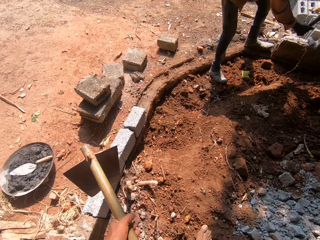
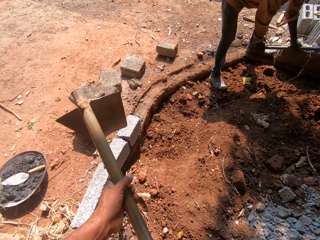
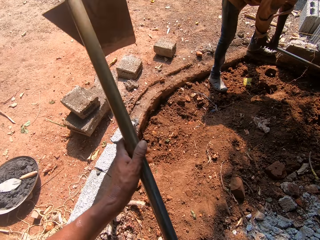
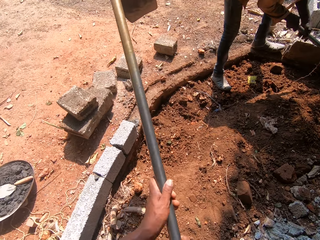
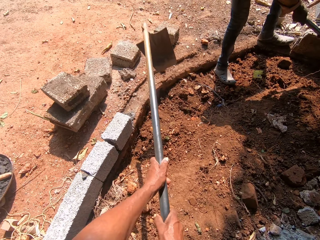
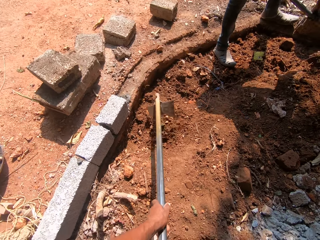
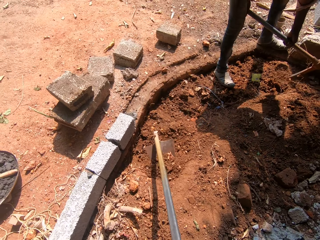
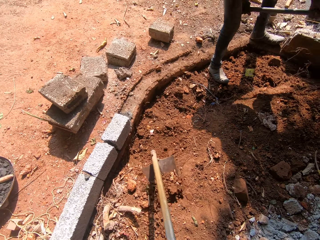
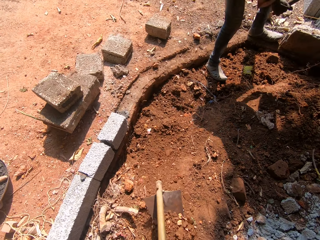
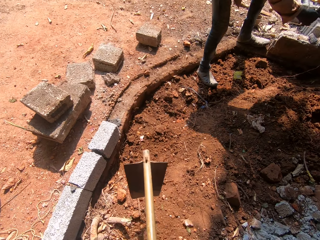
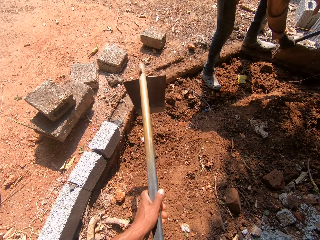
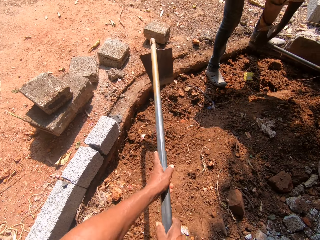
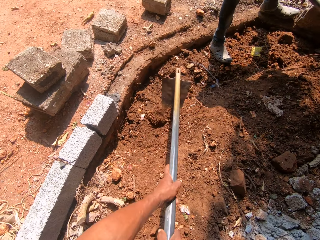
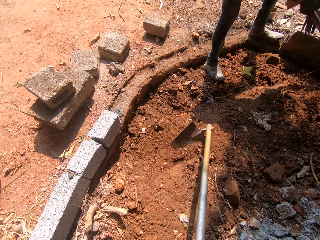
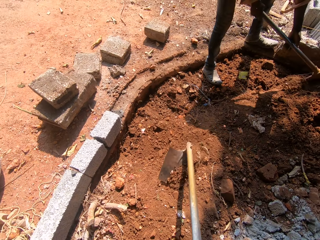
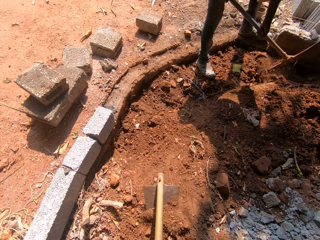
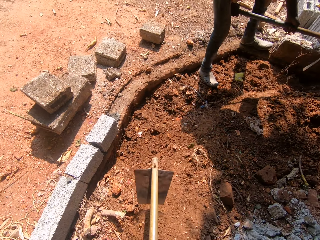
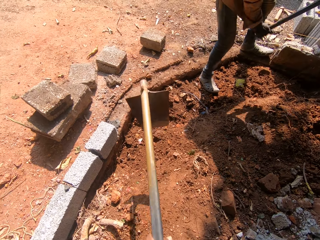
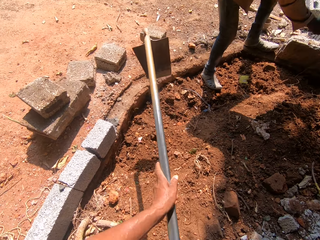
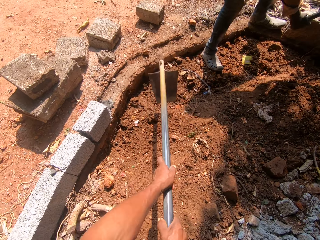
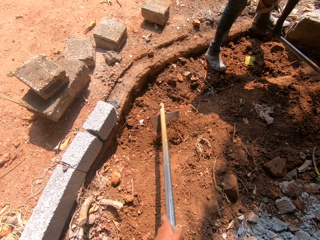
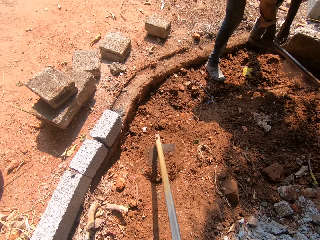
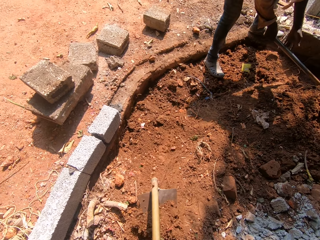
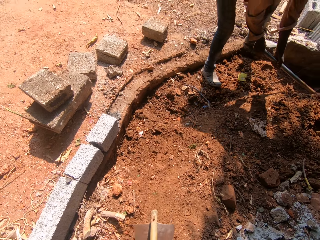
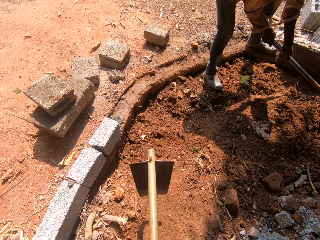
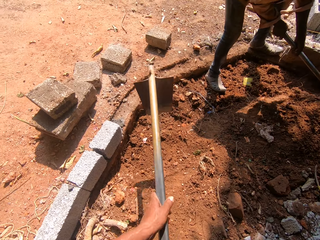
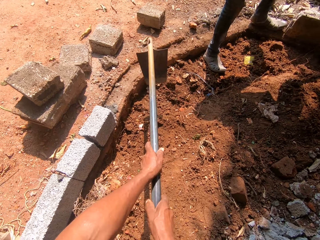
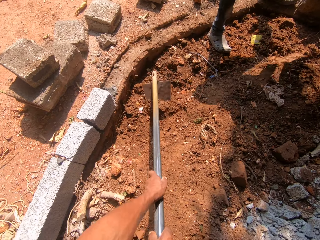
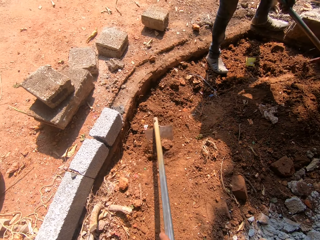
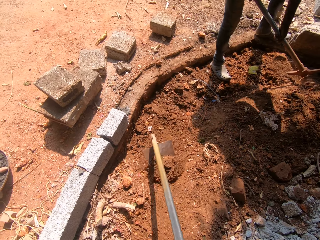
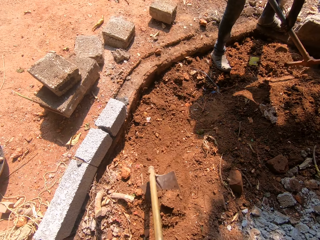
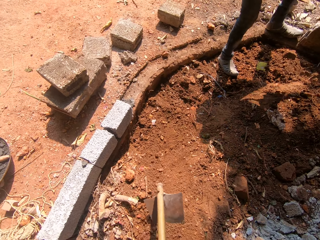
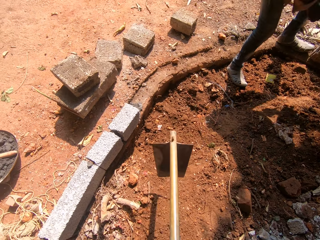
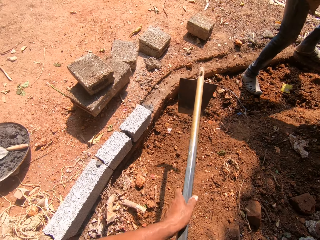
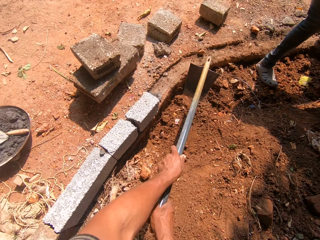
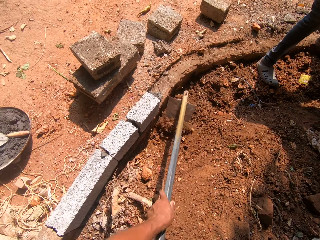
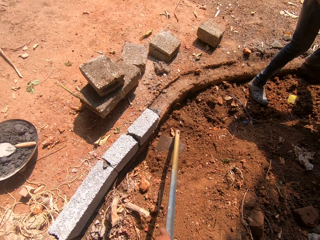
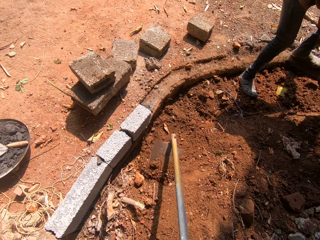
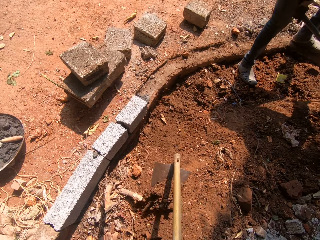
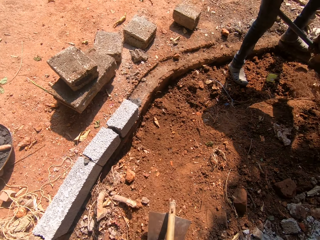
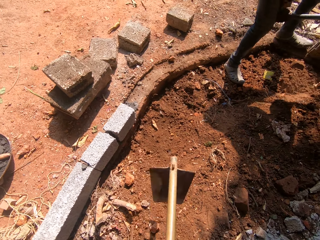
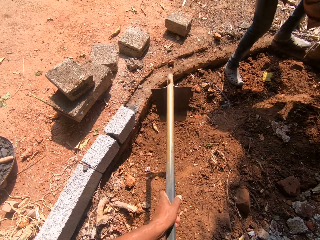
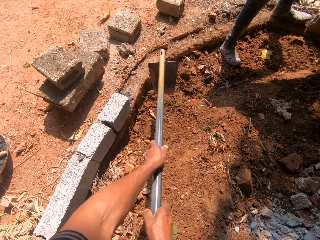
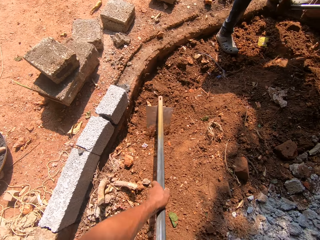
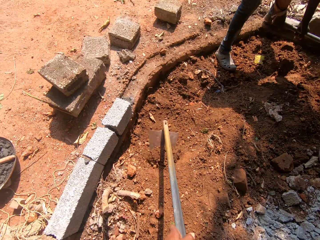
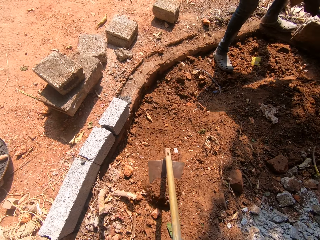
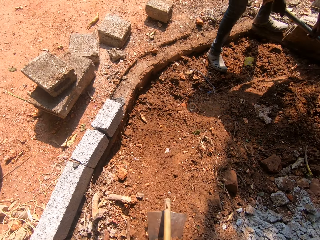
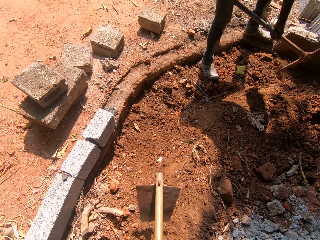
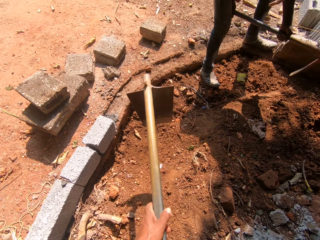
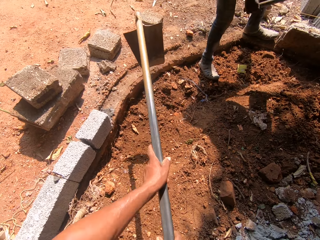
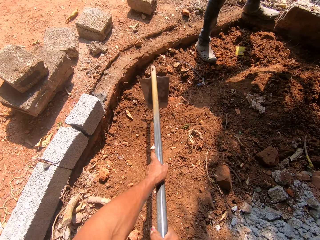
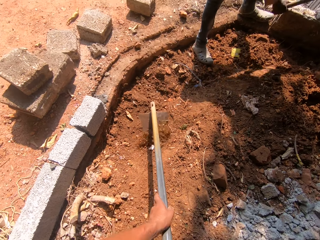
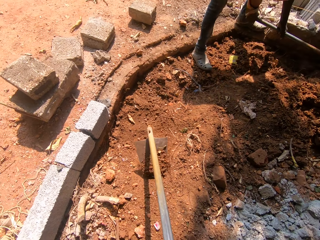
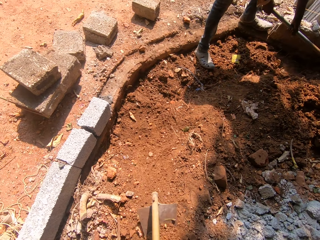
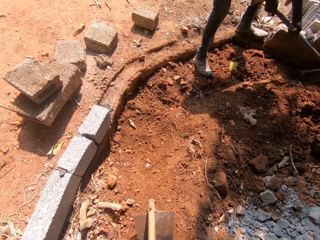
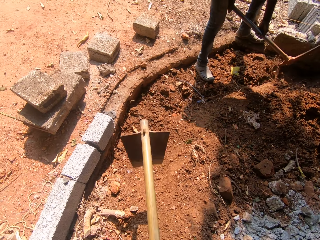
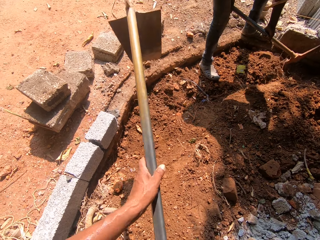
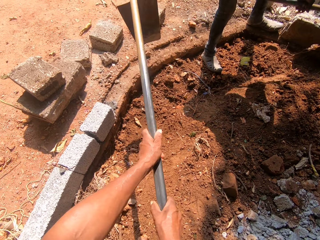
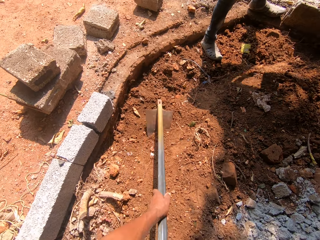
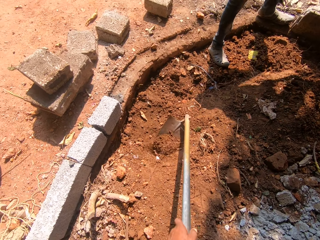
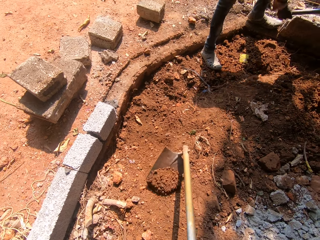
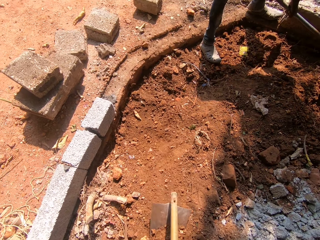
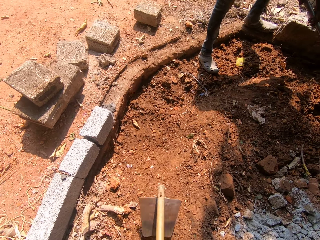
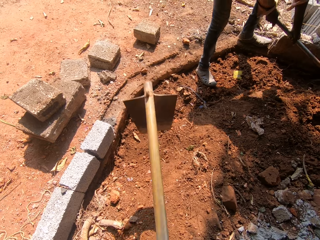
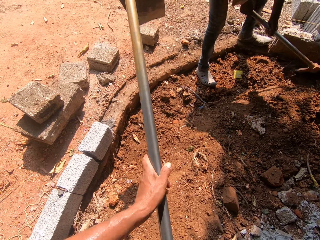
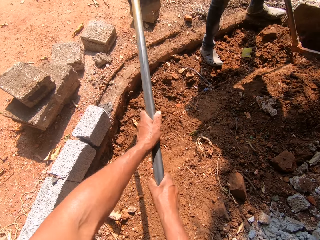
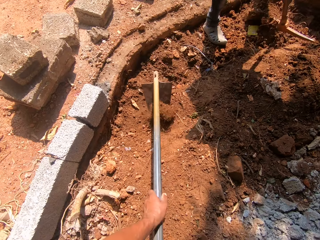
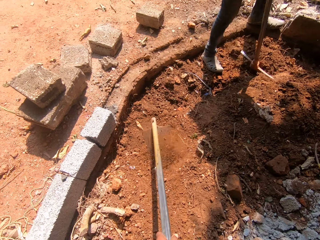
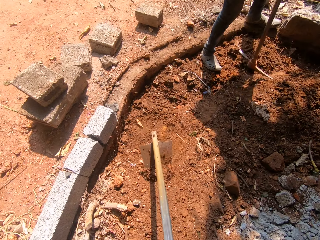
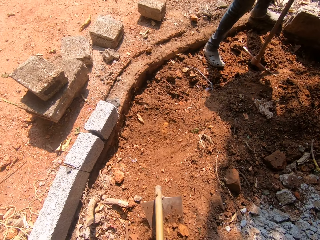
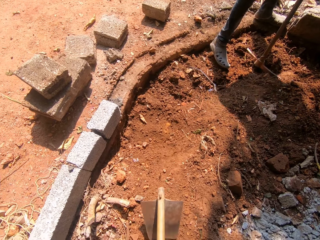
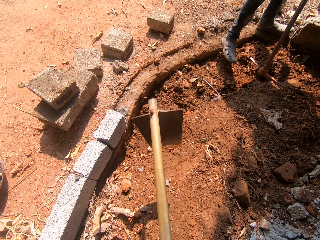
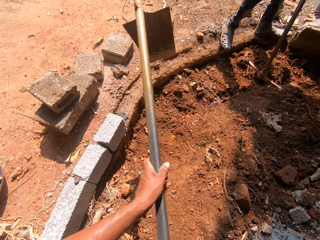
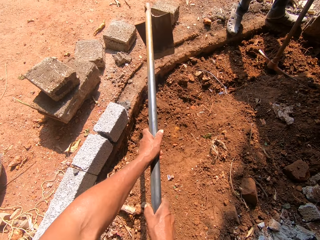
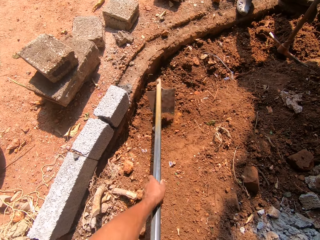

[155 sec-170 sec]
A man digs. The camera wearer packs sand from the floor with the hoe in both hands. He digs the ground. The man digs. The camera wearer digs the ground.

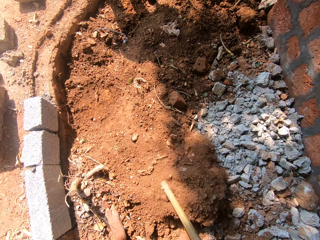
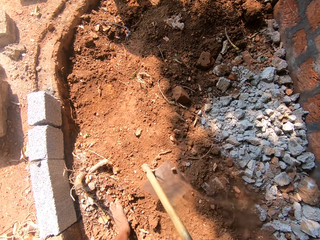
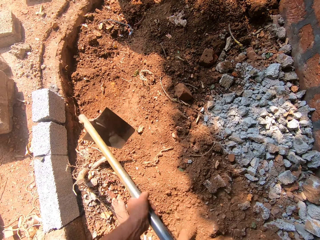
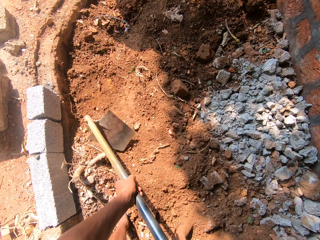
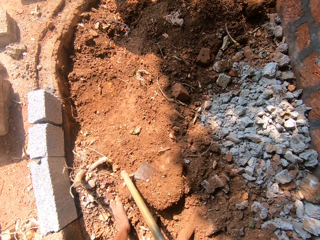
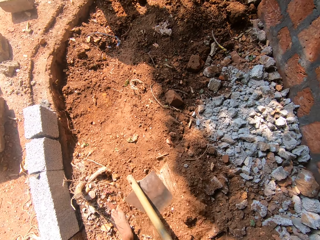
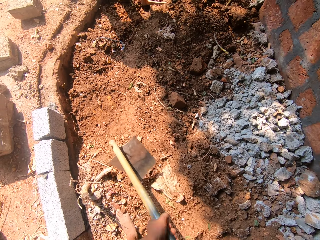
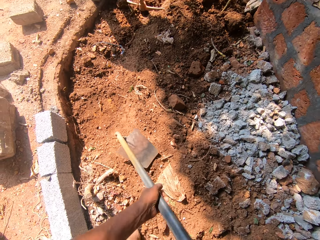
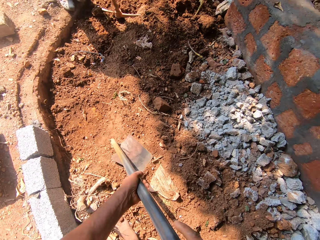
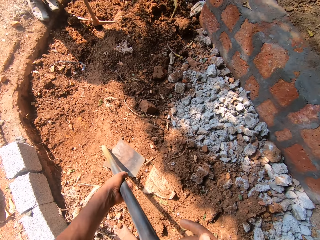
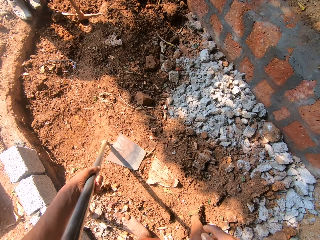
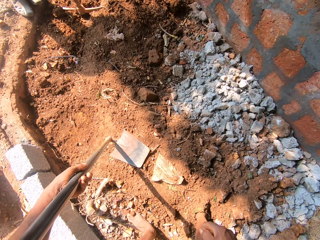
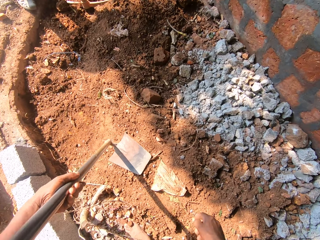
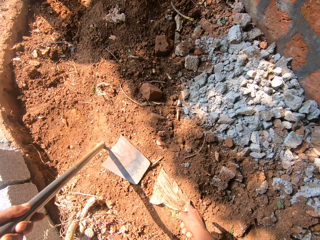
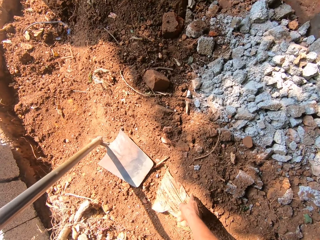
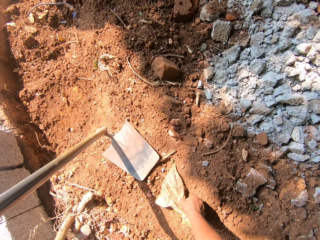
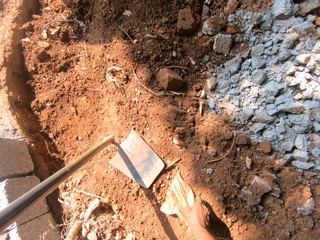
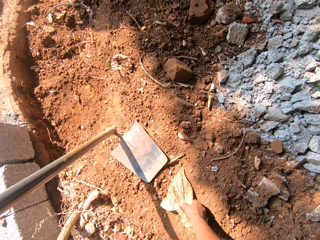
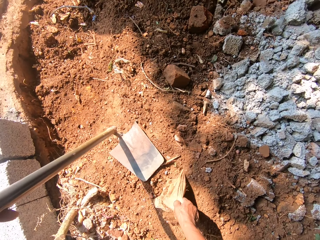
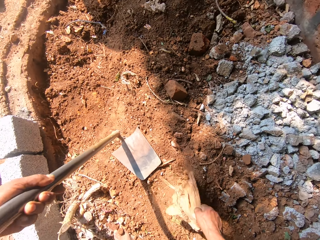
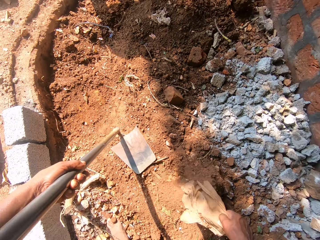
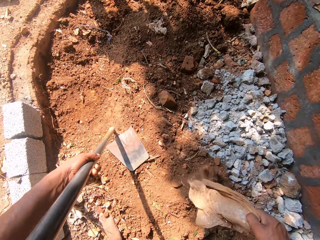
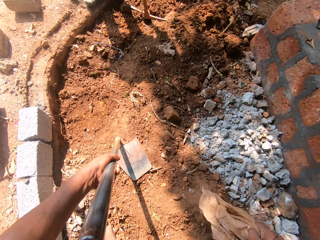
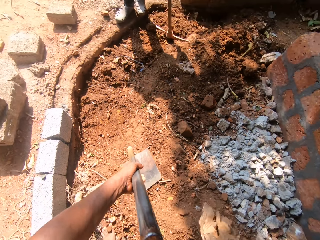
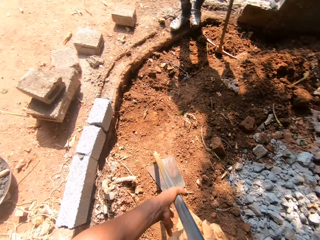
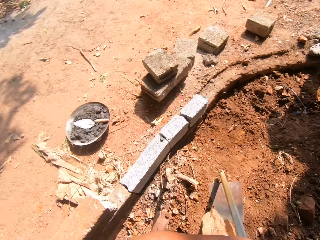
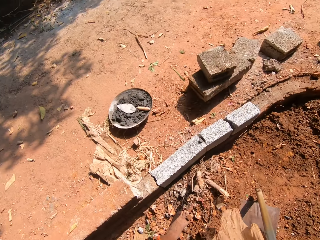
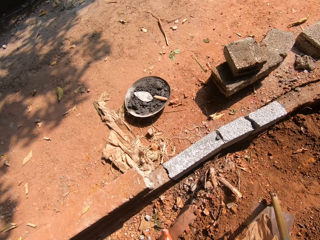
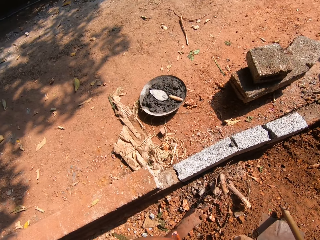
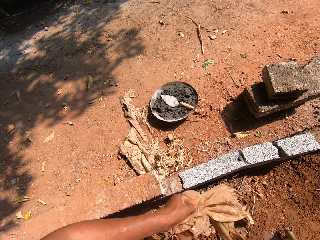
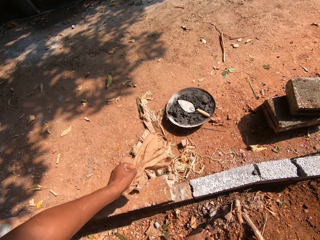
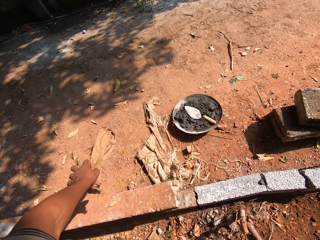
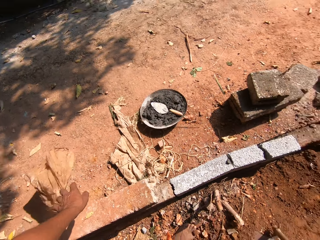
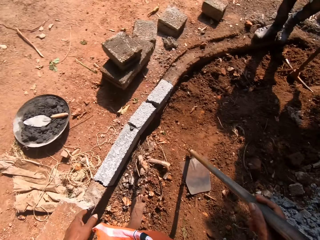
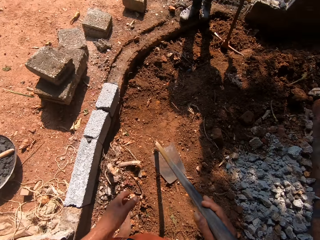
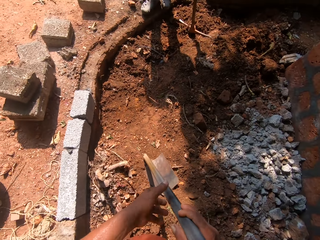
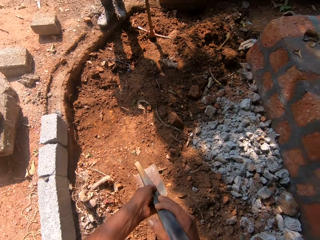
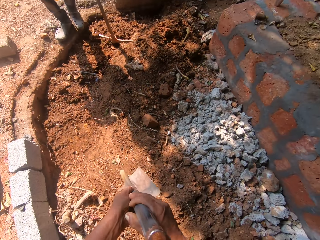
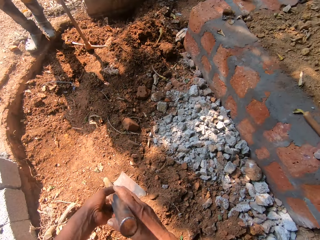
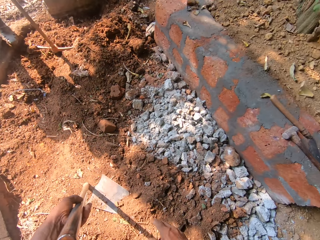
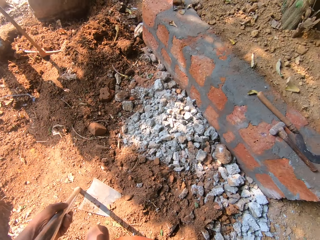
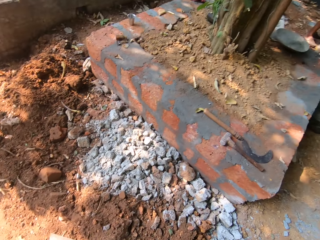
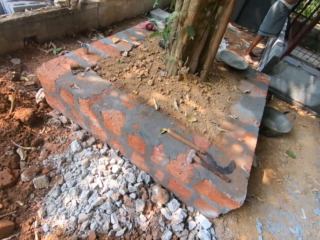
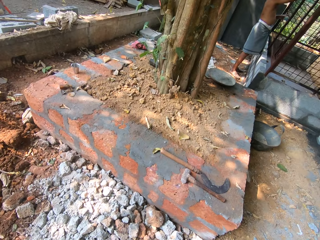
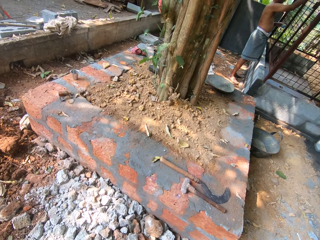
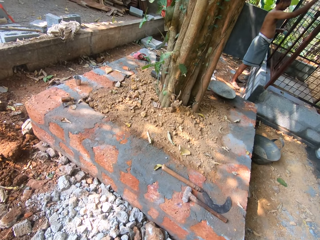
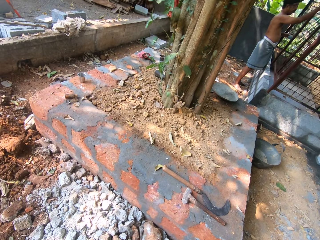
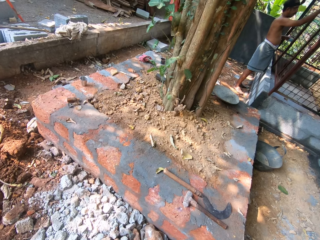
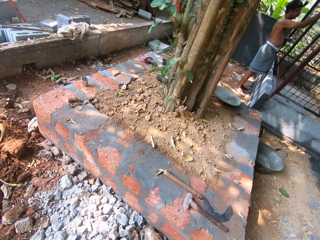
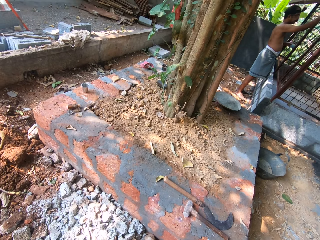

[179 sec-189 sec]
The camera wearer removes a waste bag or paper bag from the sand with his right hand. He passes the waste bag to his left hand with his right hand. He drops the nylon bag on the floor with his left hand. He throws the paper. He drops the hoe on the floor with both hands.
